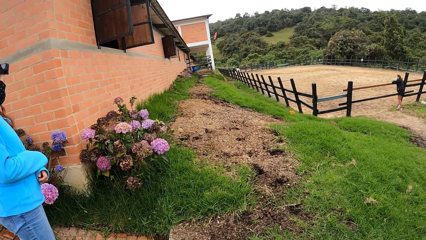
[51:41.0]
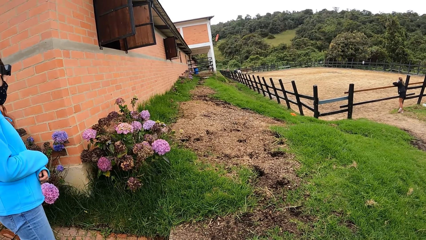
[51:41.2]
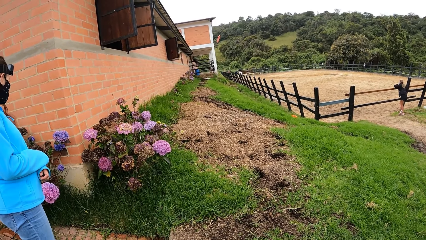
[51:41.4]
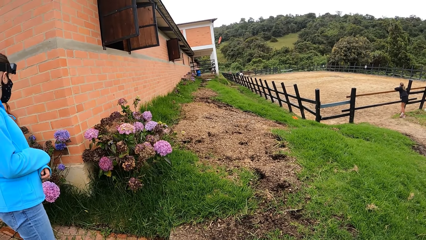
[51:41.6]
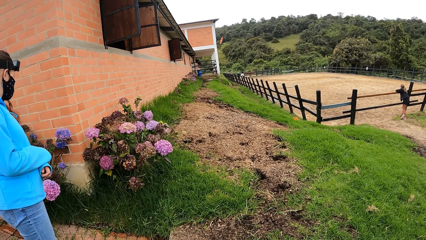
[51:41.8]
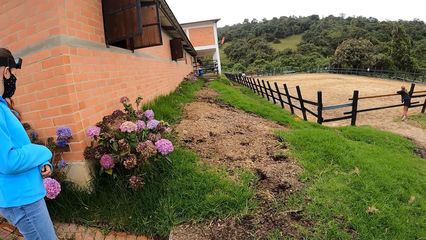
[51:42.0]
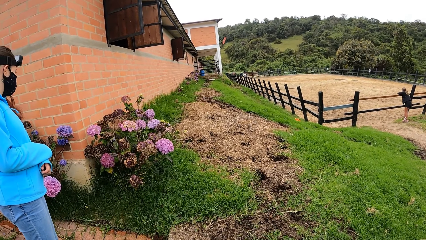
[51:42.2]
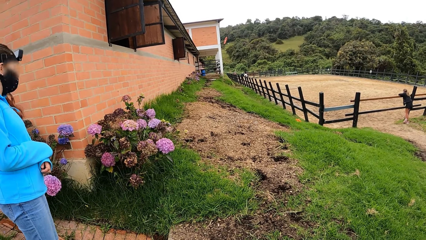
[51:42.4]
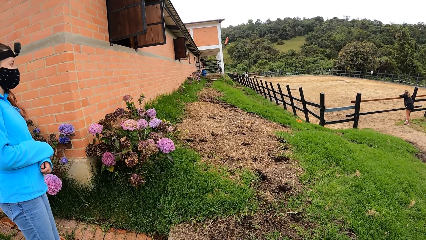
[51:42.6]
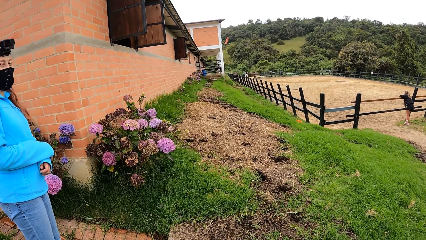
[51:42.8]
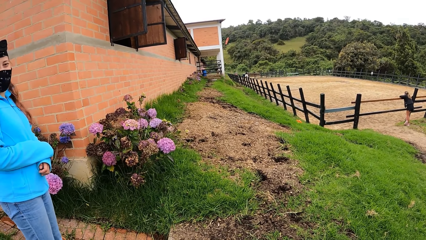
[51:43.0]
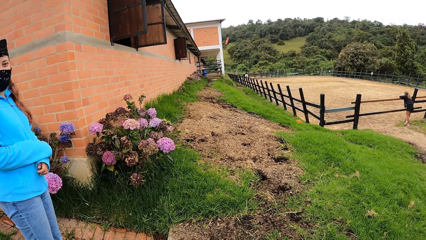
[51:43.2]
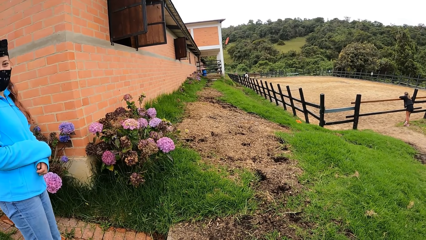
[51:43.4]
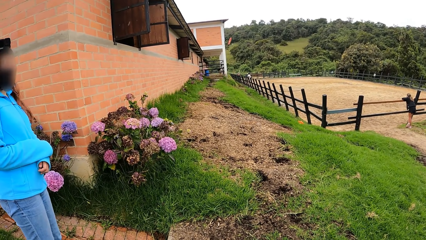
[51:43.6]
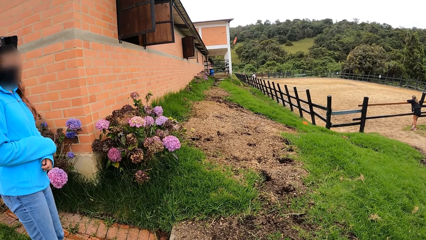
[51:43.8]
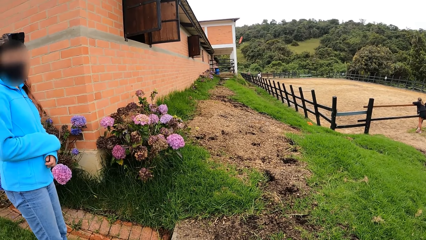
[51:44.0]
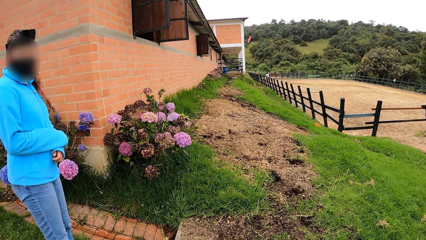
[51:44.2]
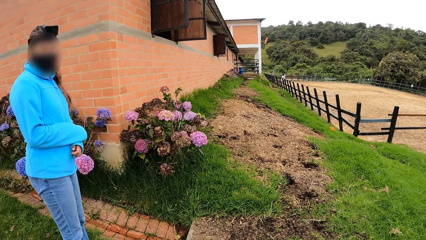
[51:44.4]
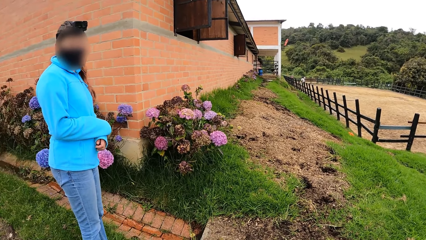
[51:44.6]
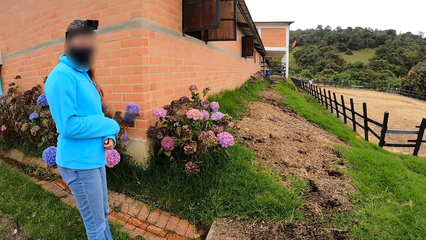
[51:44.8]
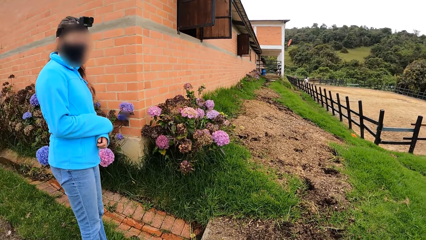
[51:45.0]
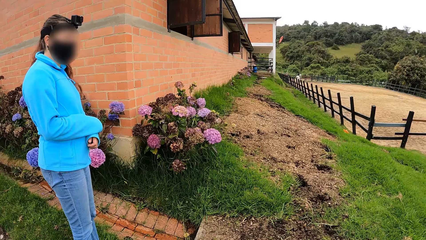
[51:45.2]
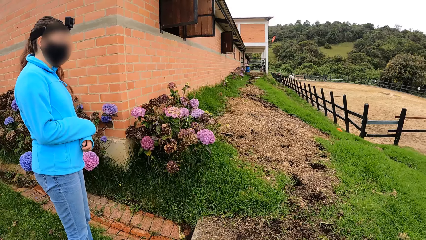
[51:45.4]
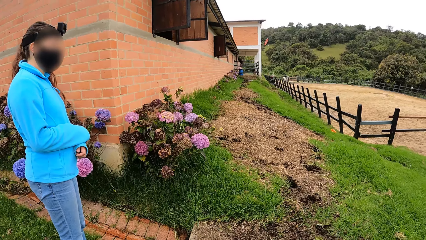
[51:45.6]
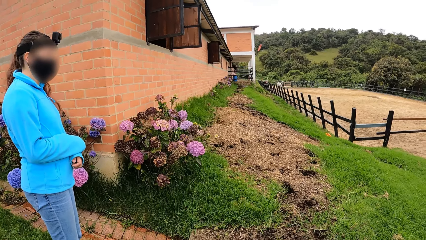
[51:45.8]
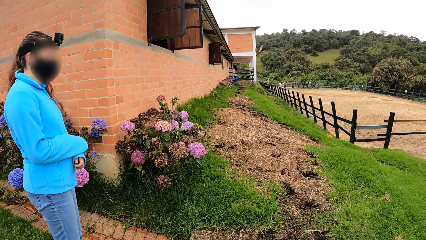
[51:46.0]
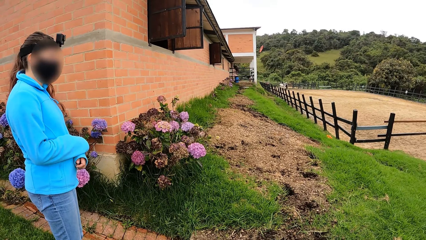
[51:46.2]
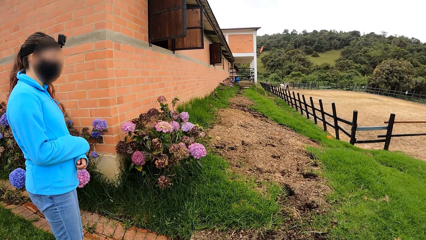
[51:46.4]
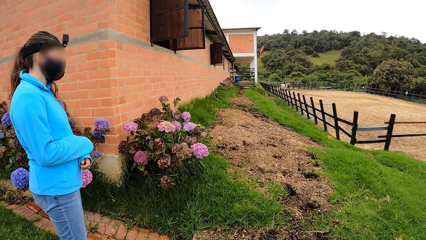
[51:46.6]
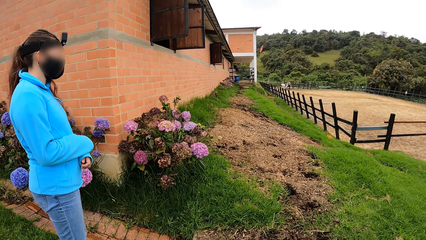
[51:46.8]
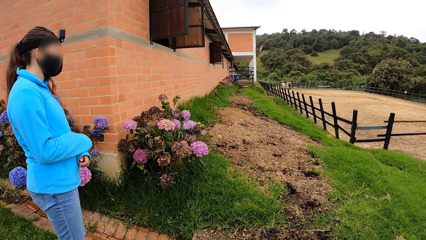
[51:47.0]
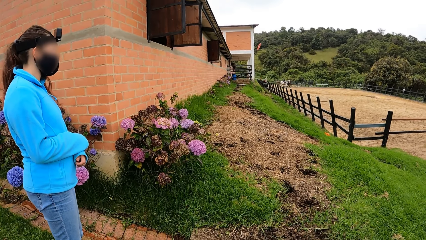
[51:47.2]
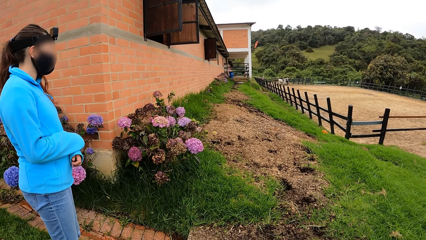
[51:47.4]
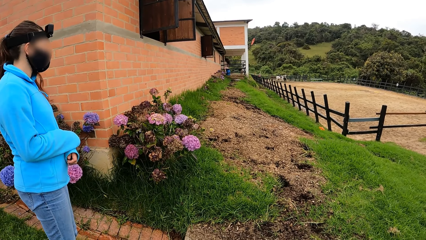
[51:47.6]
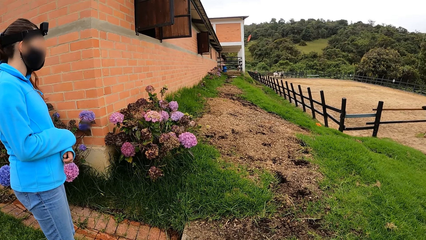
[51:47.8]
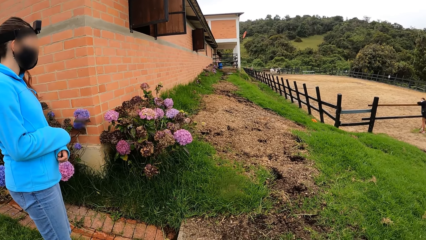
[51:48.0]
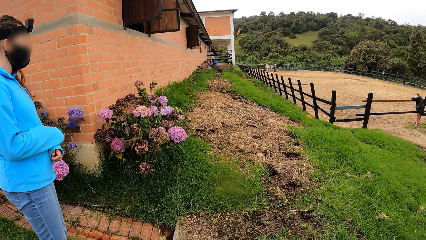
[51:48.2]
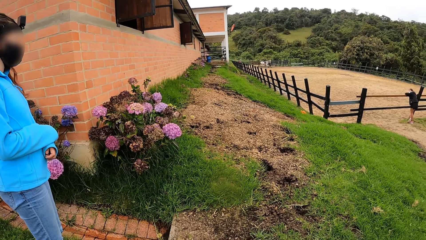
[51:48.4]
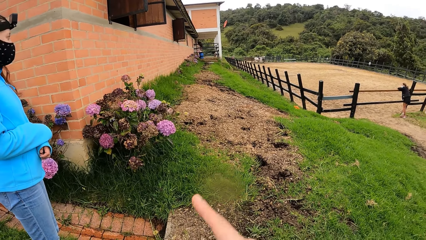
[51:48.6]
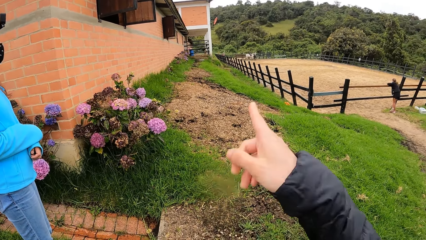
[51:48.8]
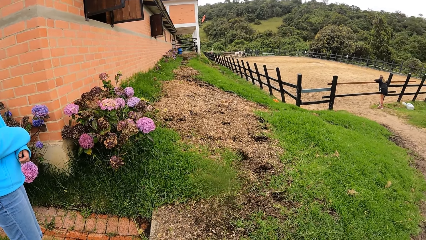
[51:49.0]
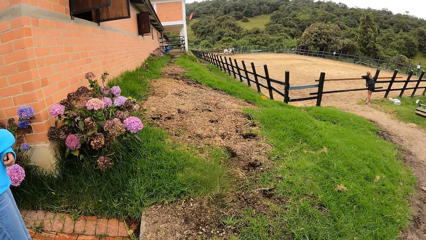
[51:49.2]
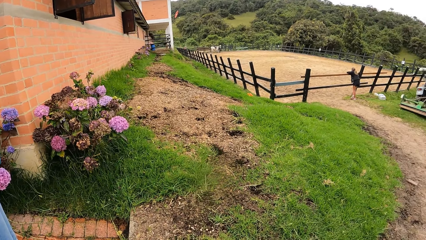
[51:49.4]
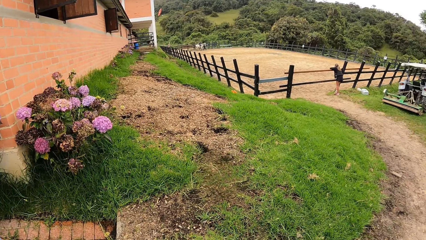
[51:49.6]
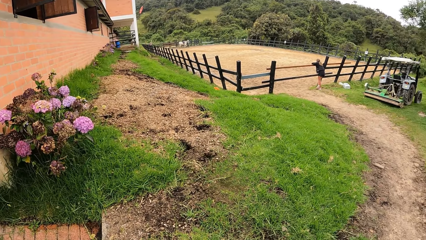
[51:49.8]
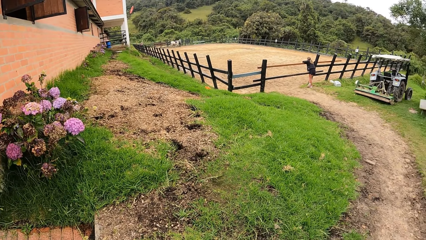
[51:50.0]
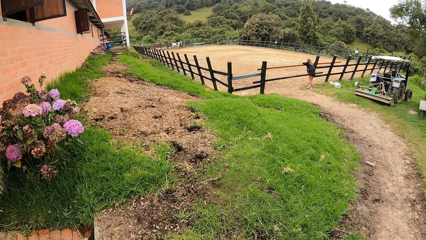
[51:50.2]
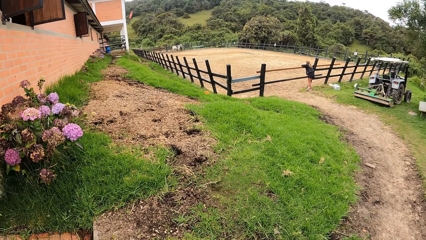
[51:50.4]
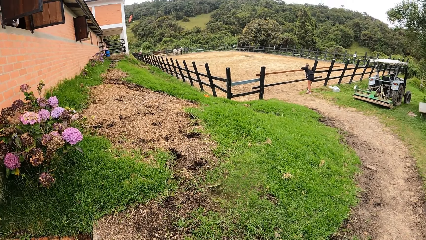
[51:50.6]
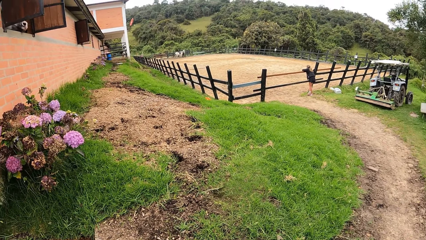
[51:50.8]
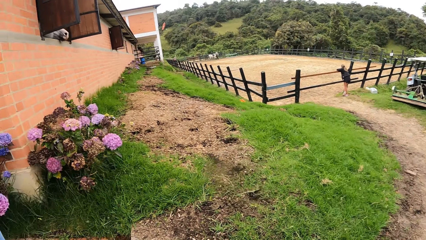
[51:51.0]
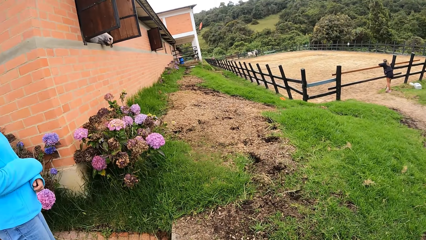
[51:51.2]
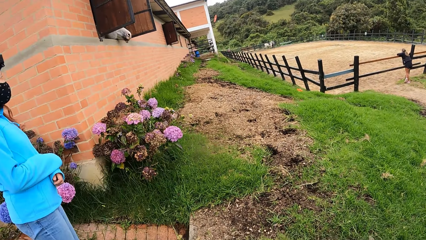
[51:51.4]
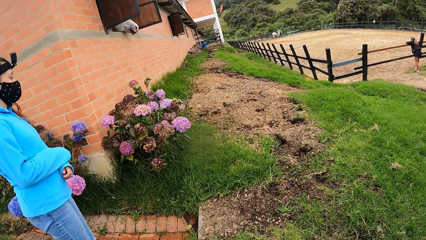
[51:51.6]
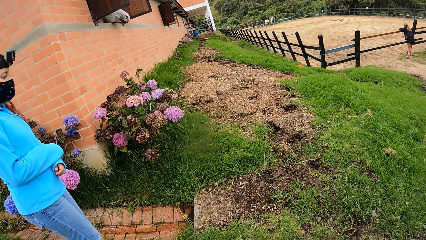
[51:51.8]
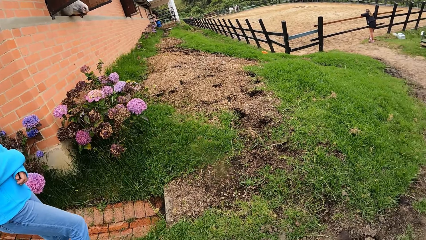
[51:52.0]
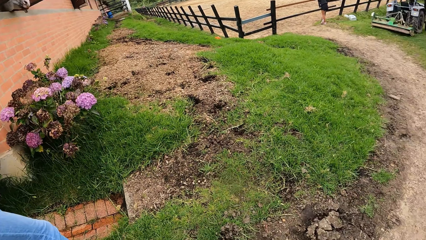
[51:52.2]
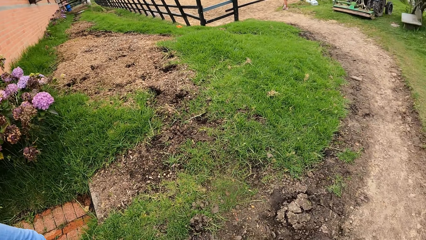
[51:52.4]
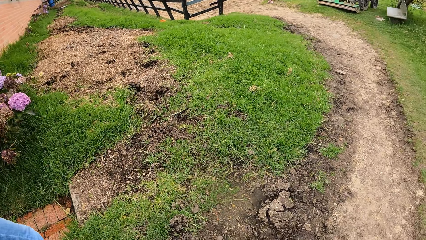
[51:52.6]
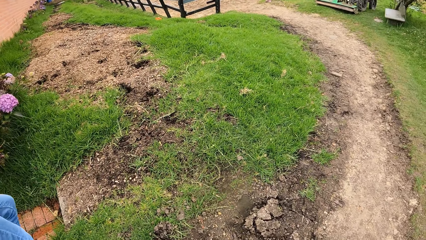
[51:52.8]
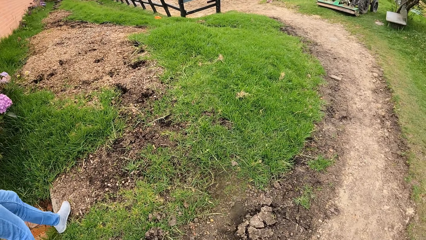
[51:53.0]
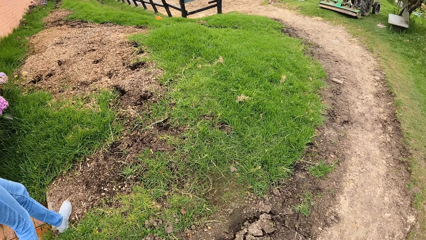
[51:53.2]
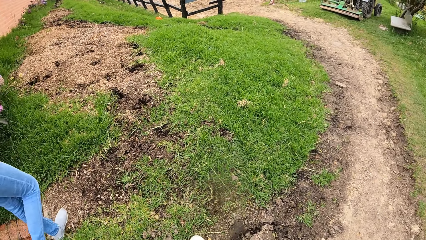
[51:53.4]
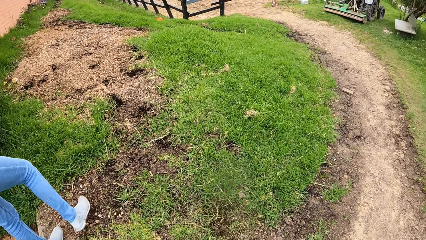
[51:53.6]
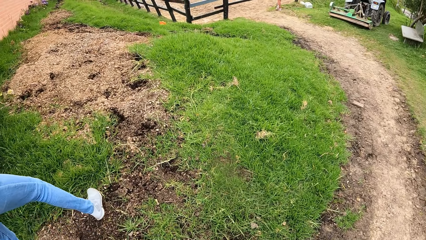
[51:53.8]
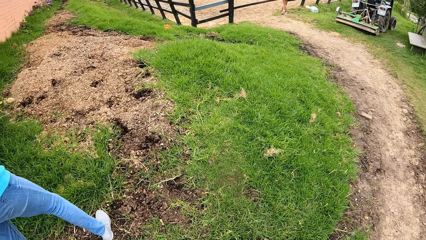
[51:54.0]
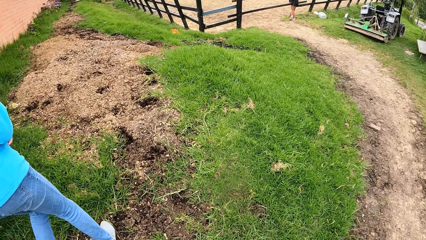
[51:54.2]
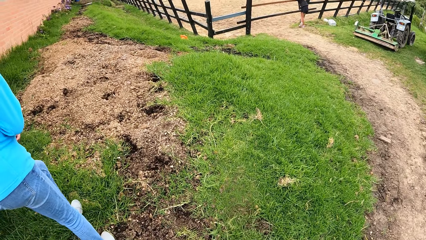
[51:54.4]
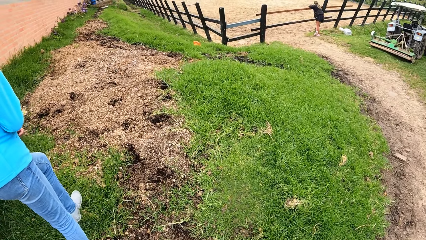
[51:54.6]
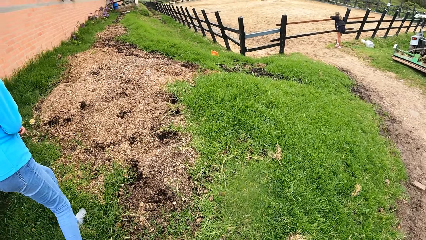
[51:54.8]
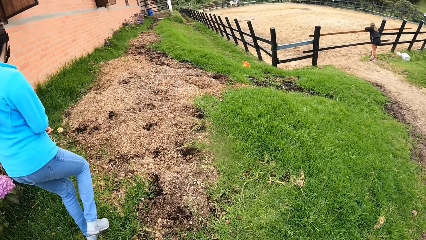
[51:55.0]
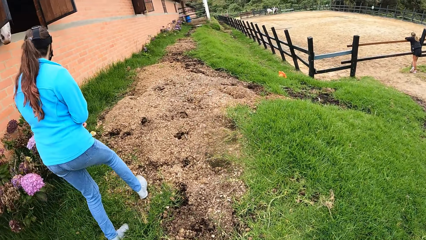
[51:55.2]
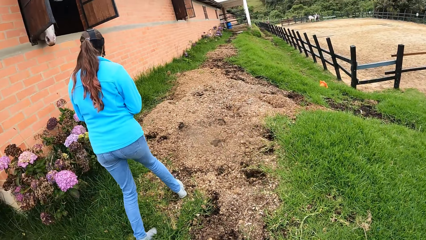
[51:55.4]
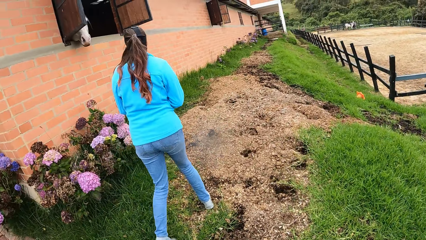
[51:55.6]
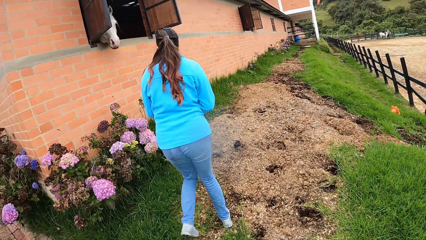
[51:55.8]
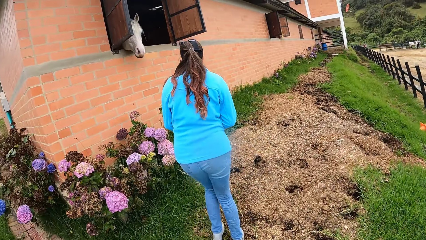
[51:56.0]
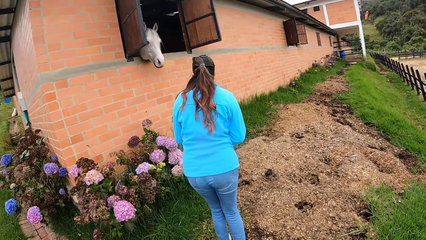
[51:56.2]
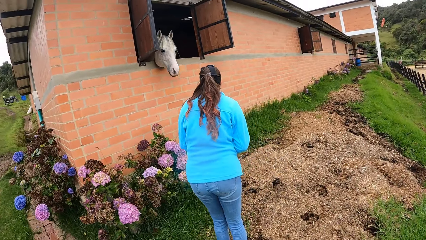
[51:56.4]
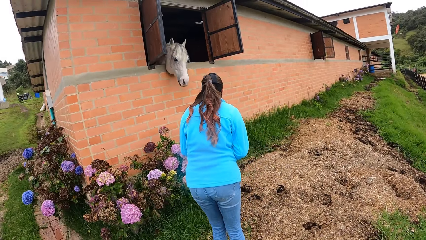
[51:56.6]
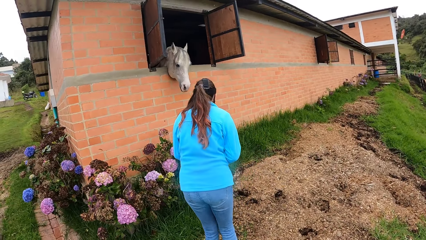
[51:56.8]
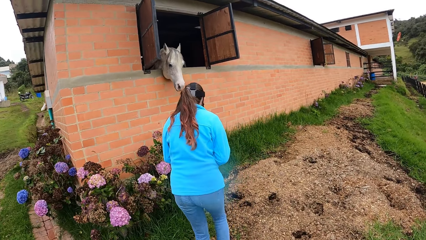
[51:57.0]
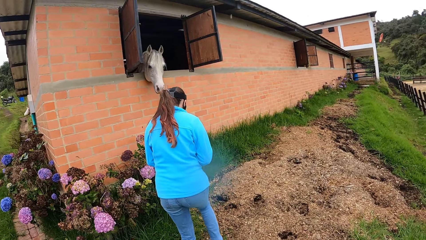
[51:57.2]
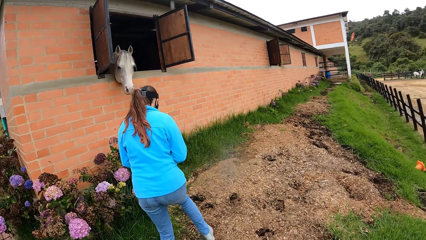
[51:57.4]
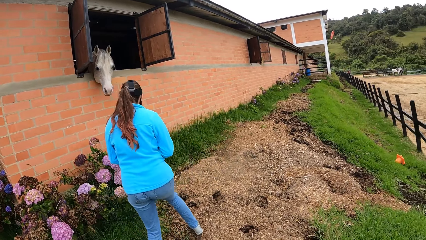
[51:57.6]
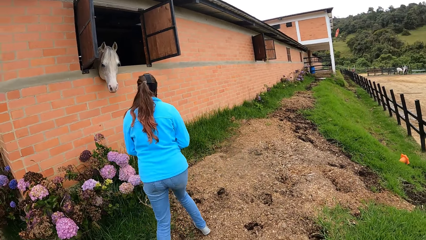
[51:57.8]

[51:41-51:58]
The camera wearer points a finger. A woman walks. The camera wearer walks. The woman looks at a horse in the stud farm.
